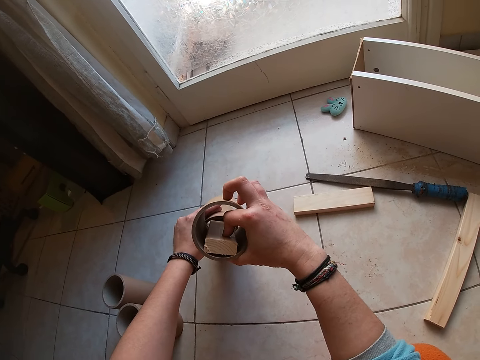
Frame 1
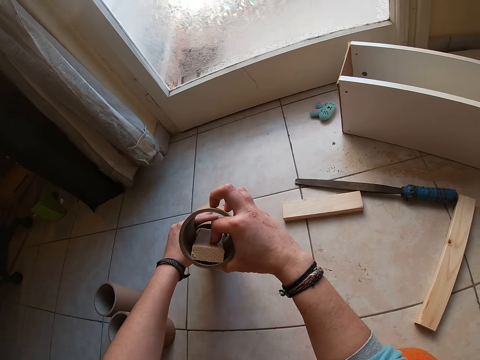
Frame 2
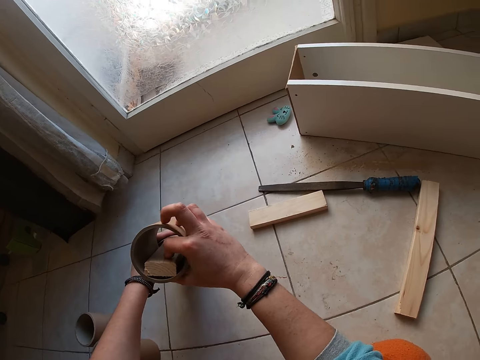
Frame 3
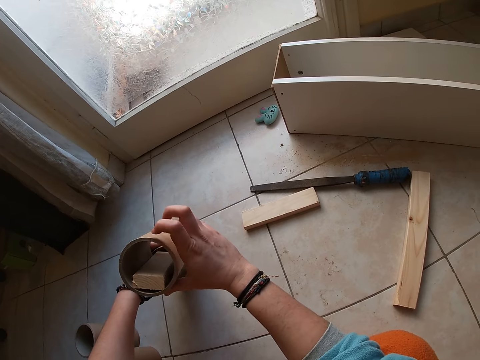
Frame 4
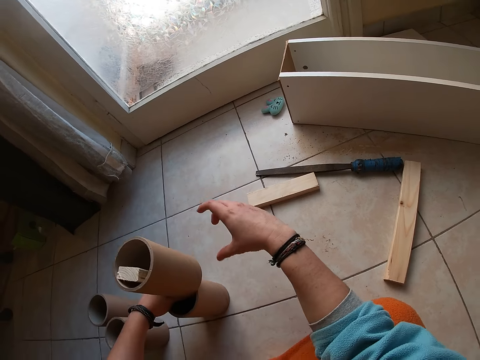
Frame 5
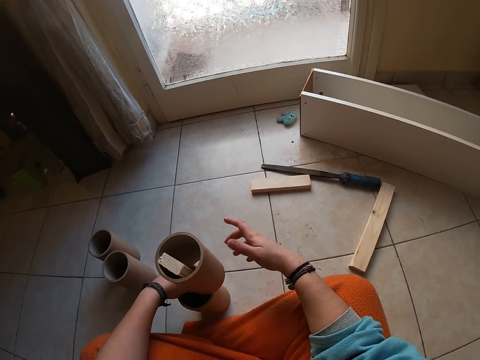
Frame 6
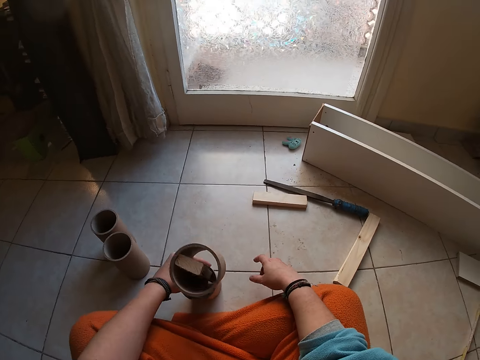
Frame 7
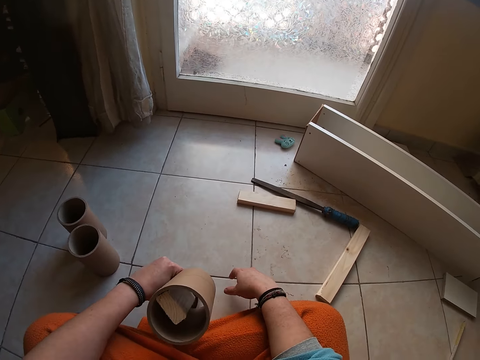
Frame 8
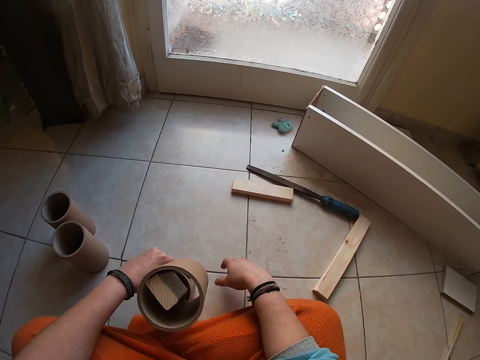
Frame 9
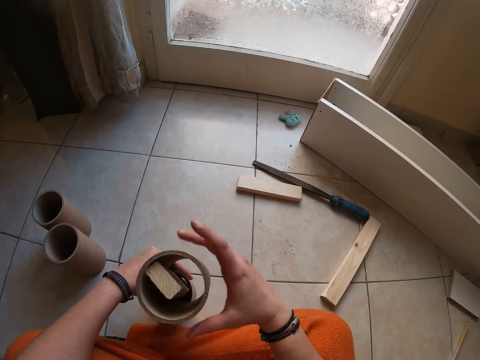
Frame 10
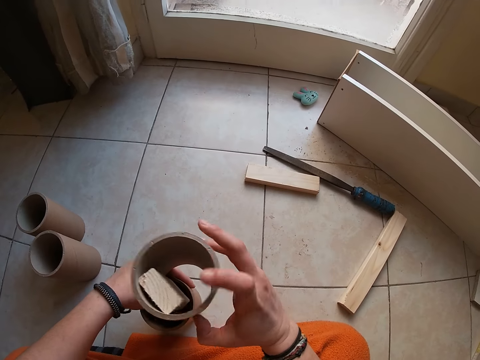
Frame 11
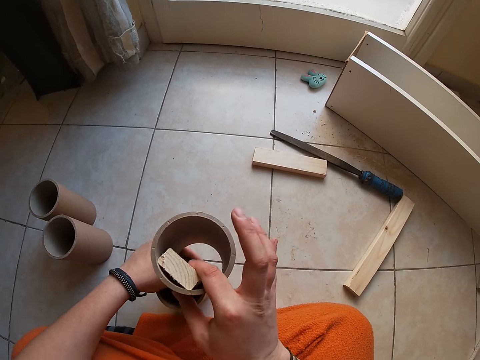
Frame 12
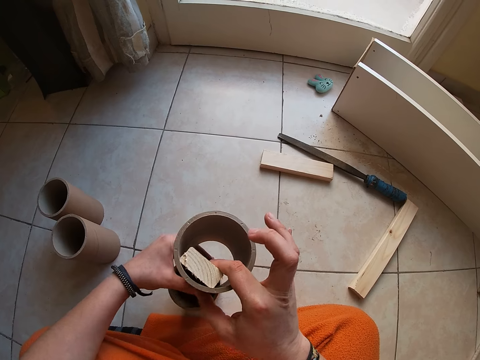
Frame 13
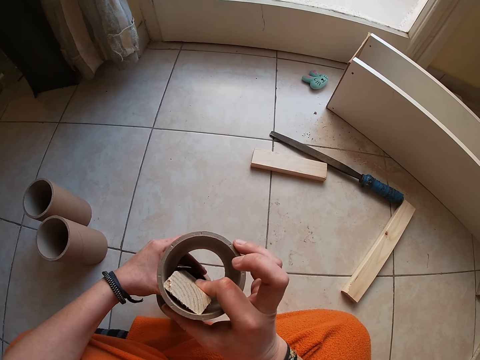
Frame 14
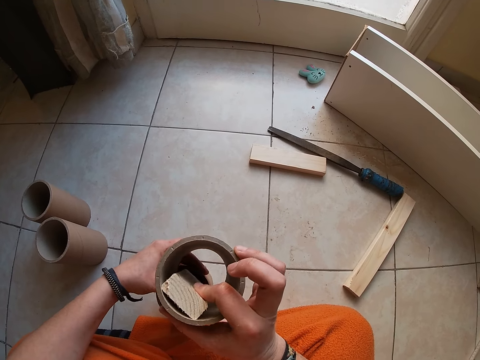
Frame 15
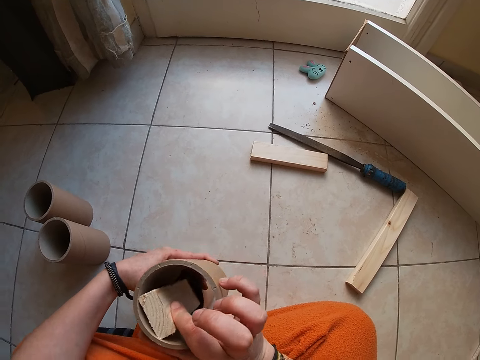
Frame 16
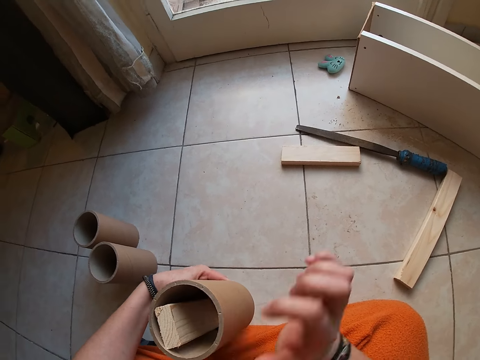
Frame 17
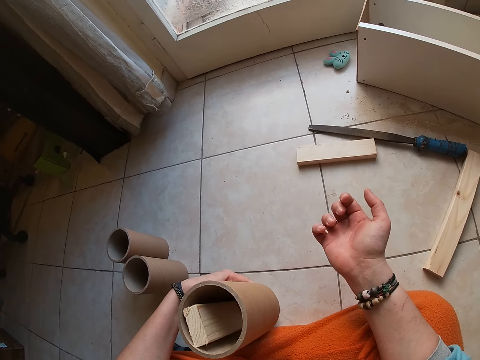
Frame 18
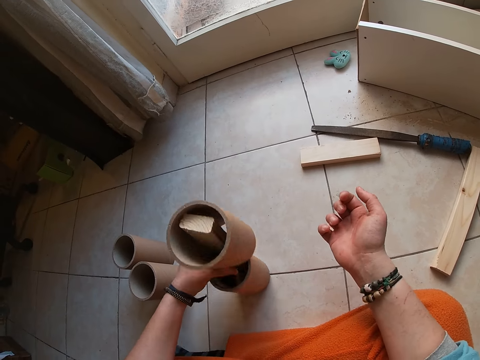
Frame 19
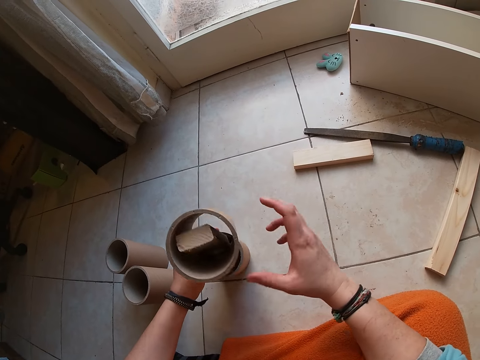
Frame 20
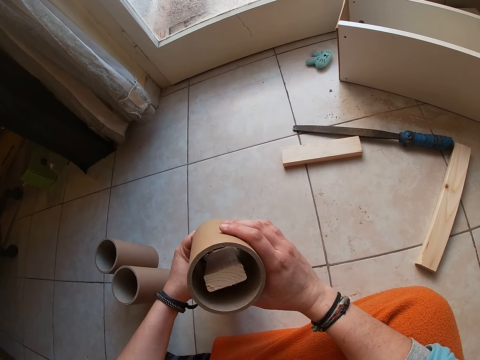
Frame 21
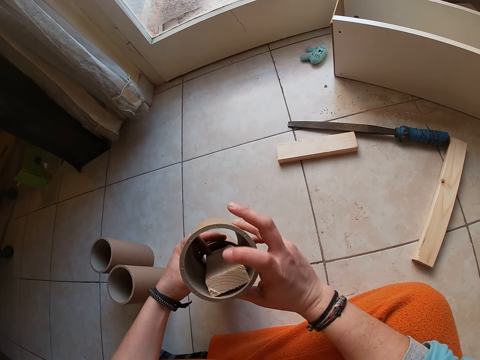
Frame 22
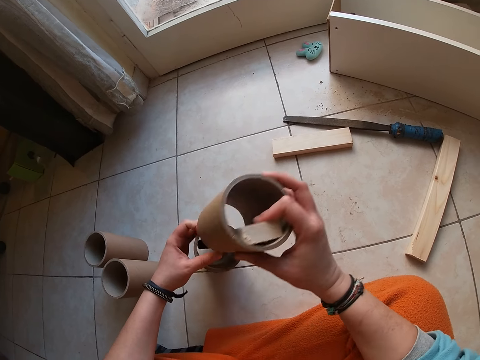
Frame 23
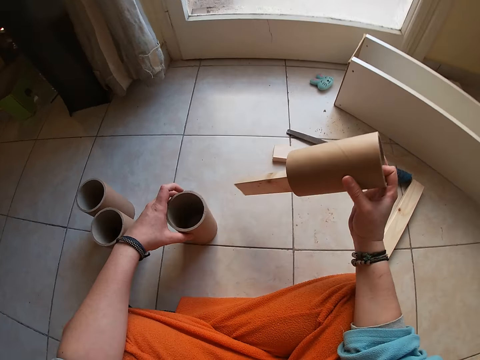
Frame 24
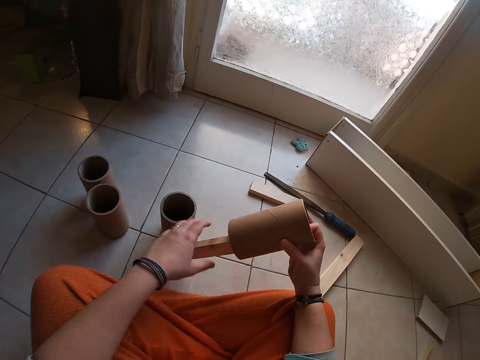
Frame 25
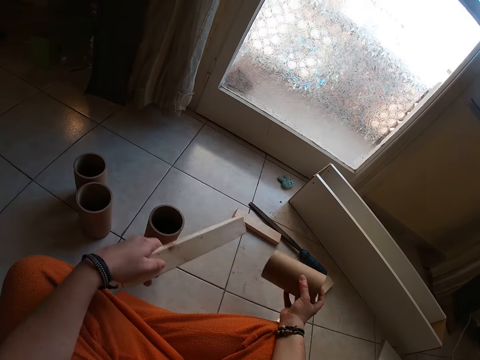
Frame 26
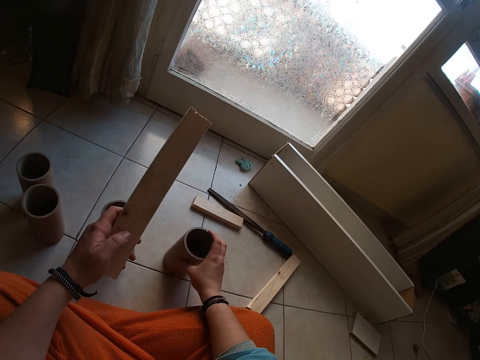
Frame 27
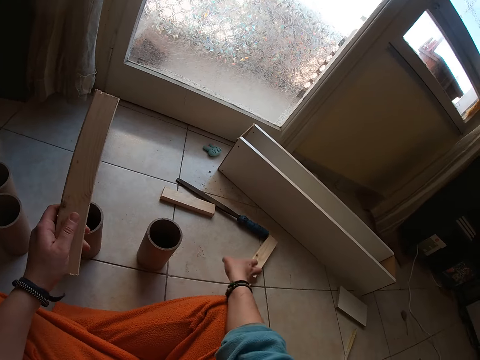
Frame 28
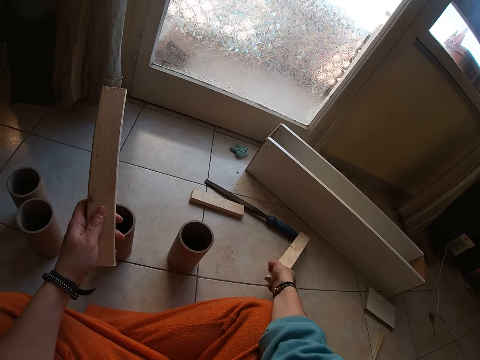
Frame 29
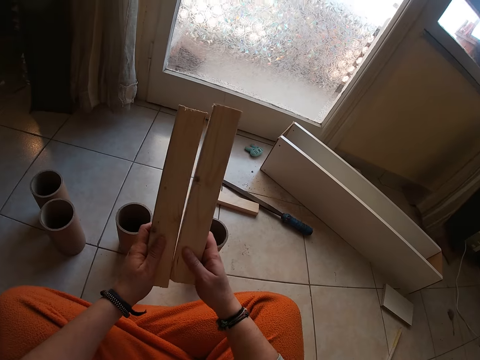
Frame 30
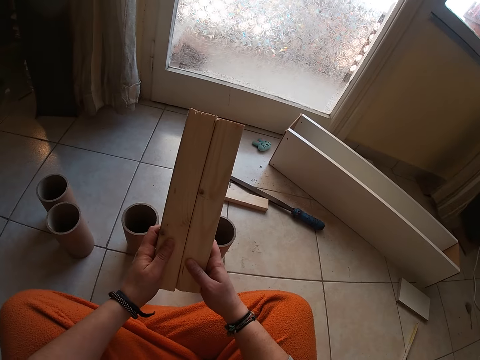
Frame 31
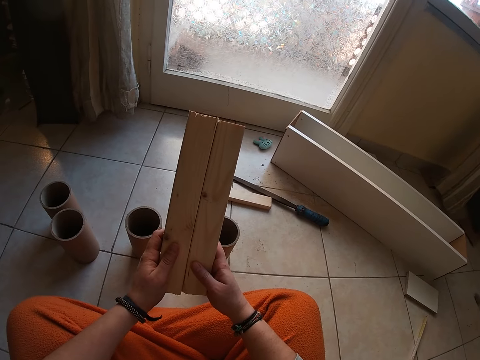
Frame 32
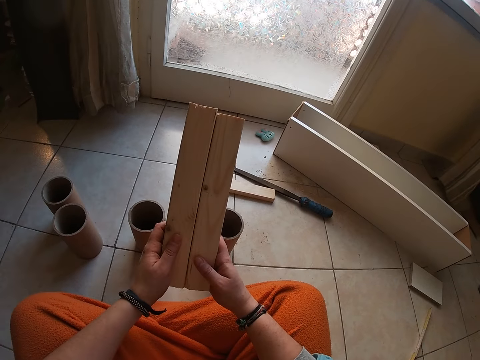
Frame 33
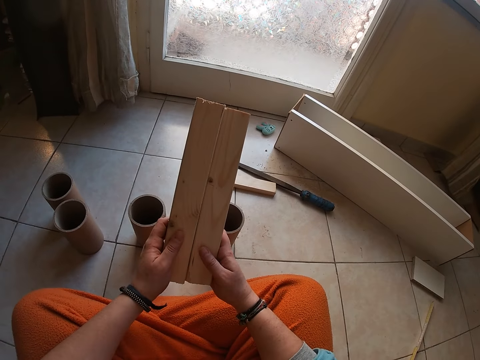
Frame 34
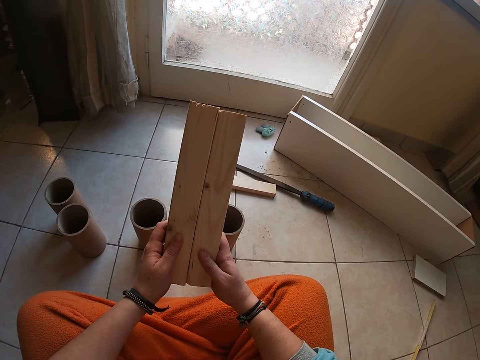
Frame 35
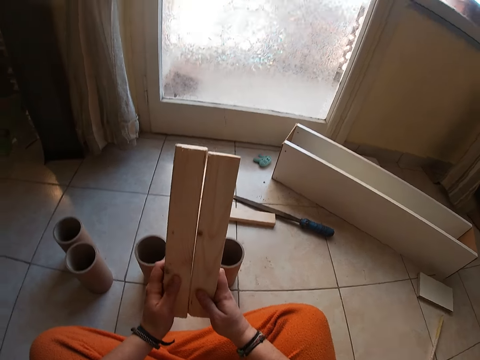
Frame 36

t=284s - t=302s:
The camera wearer looks at the wood. She moves the wood and moves a roll. She stares at the roll. She holds the wood. She holds the roll. She lifts the cardboard tube with the wood in her right hand. She puts the wood on the floor. She removes the cardboard tube from the wood with her right hand. She places the cardboard tube on the floor with her right hand. She picks up a wood from the floor with her right hand. She holds the wood. She places the woods together with both hands.

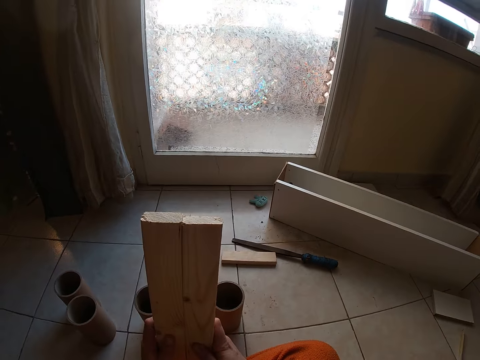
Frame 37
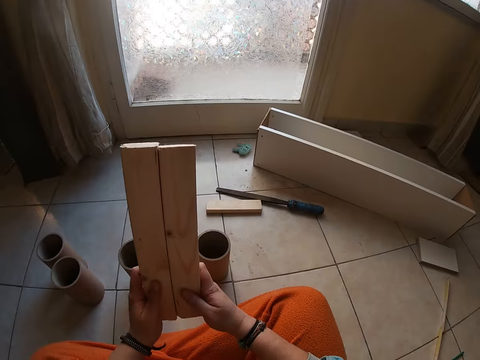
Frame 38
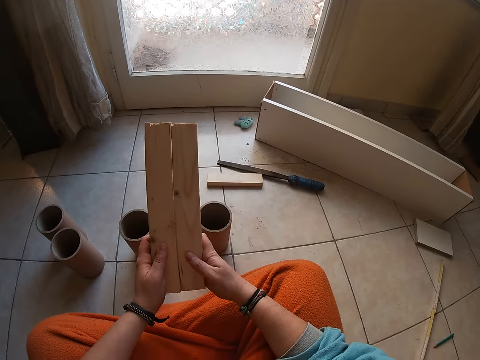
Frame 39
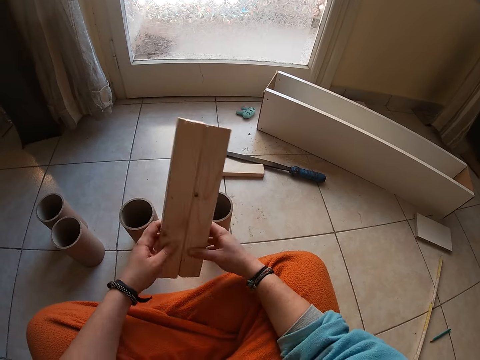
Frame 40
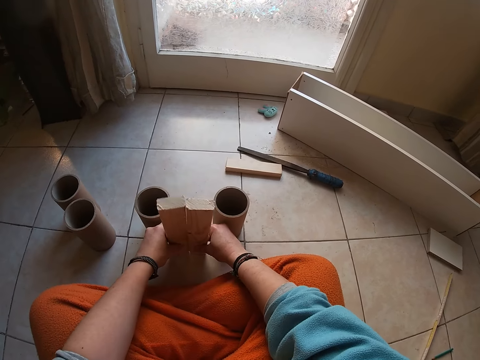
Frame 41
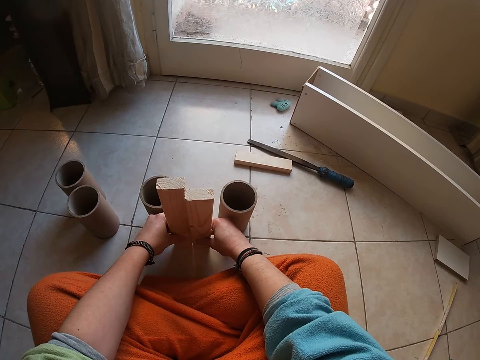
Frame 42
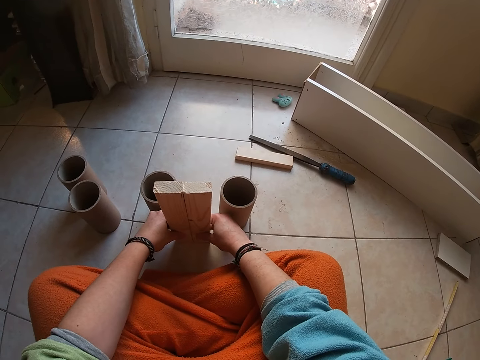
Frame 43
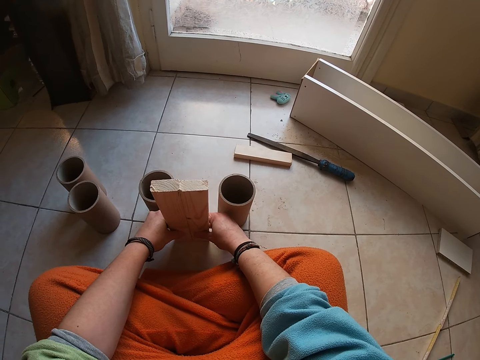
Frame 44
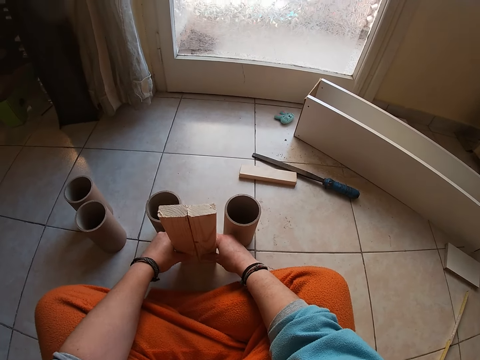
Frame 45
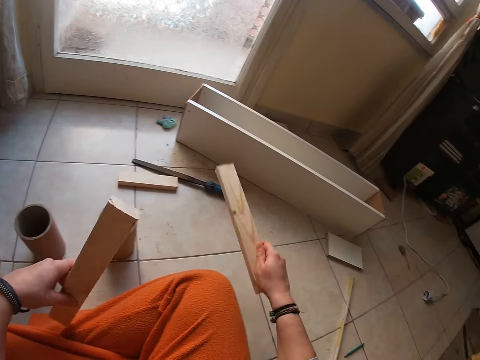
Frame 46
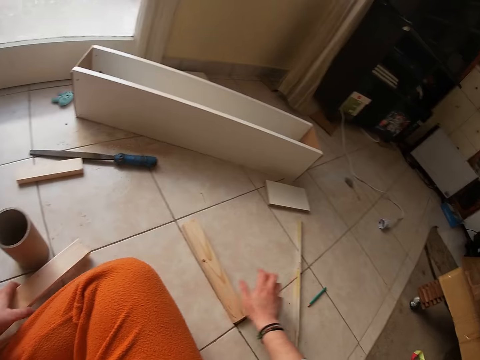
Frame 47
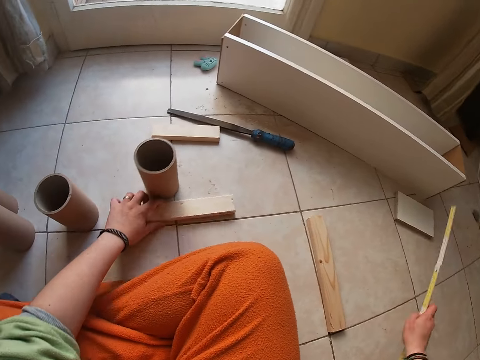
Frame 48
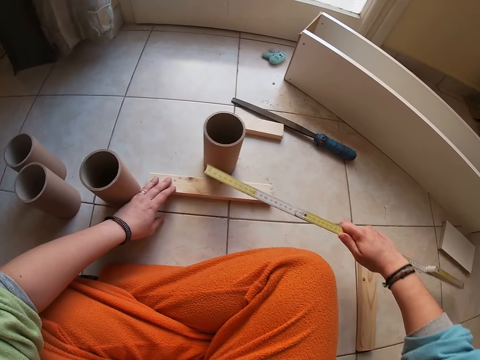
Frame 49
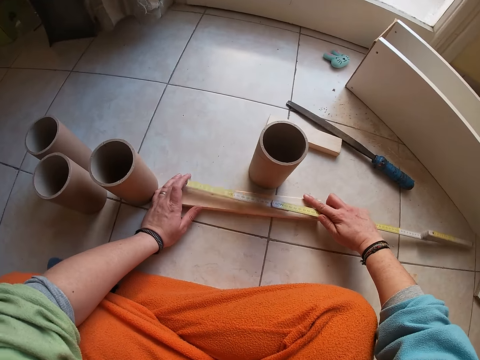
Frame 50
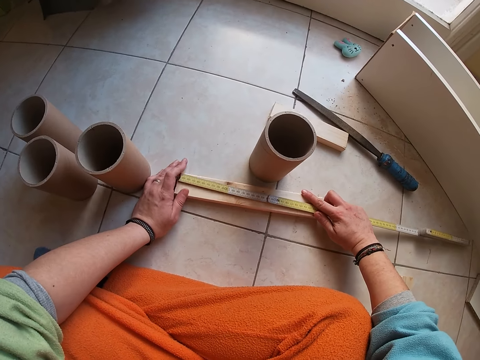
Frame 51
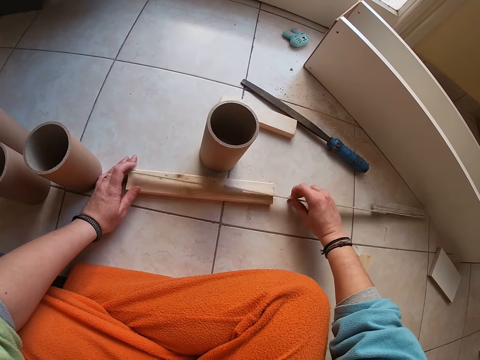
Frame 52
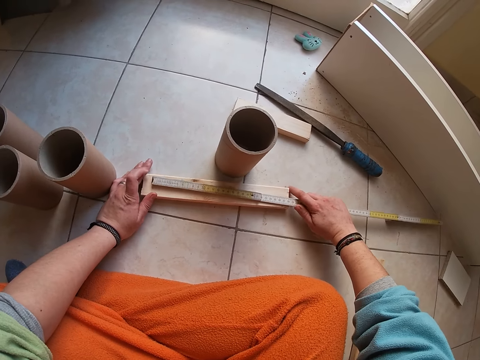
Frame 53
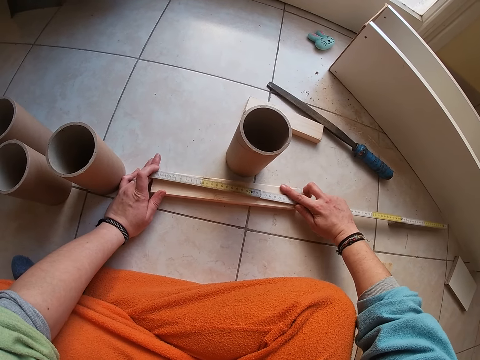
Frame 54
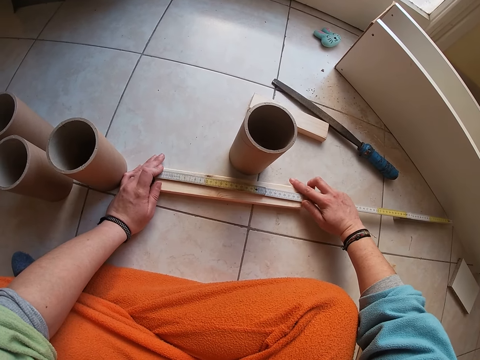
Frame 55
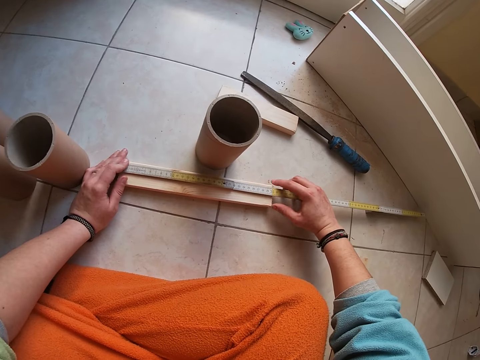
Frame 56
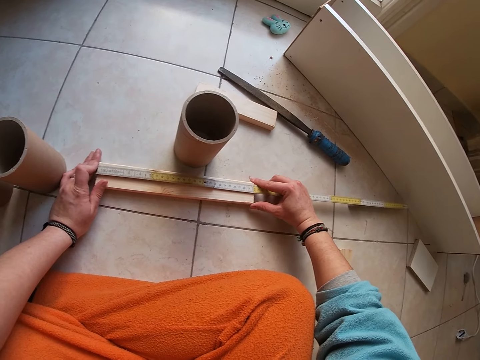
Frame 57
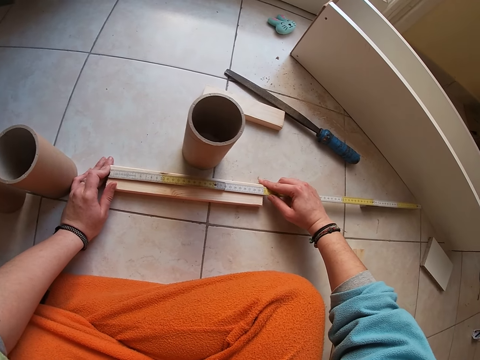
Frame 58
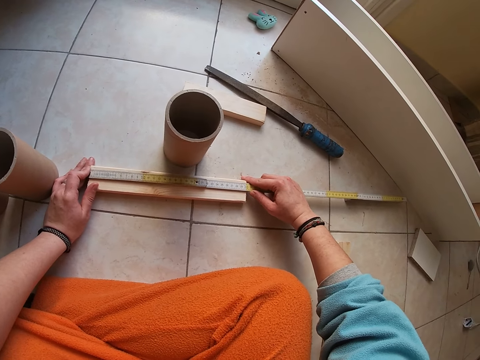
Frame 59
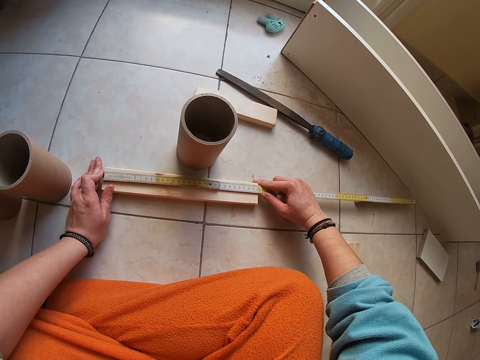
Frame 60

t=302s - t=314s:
The camera wearer stares at the wood. She places the wood on the floor. She lifts up the wood. She places the wood on the floor with her right hand. She places the wood on the floor with her left hand. She picks up a wooden ruler or tape measure on the floor with her right hand. She measures the wood on the floor with the wooden ruler in her right hand. She measures the wood again.
